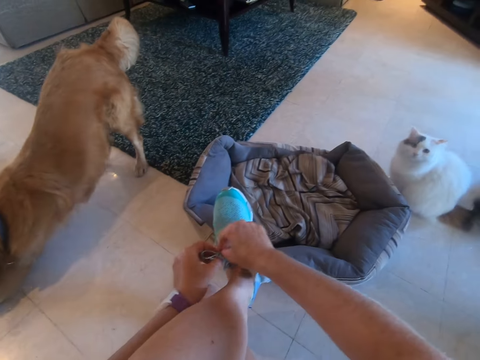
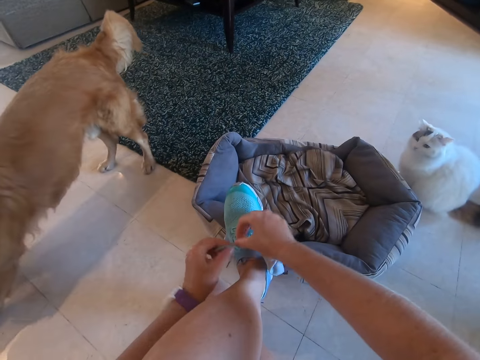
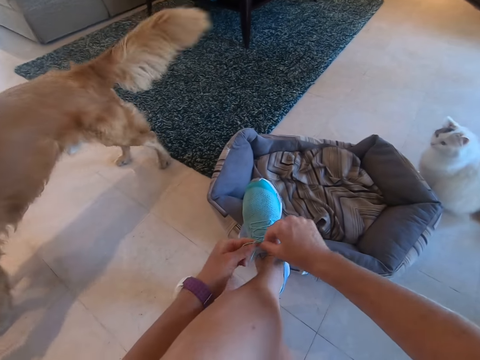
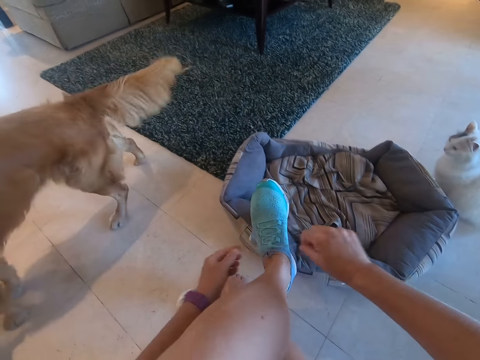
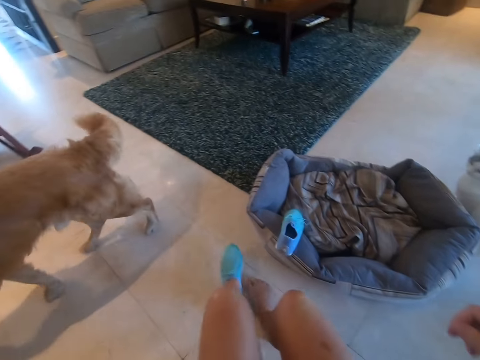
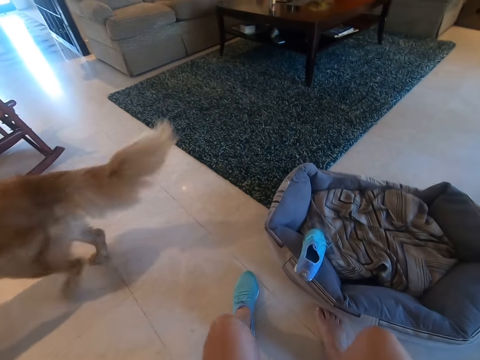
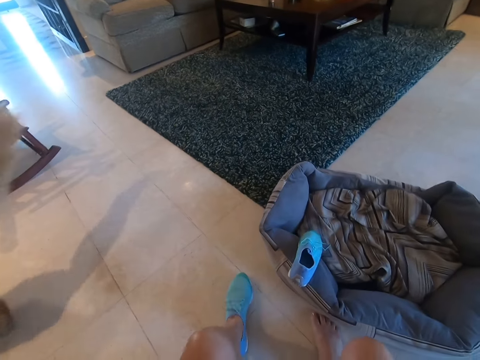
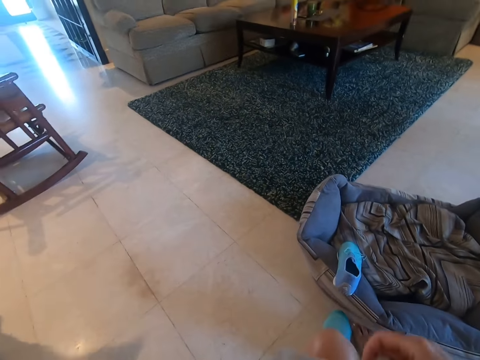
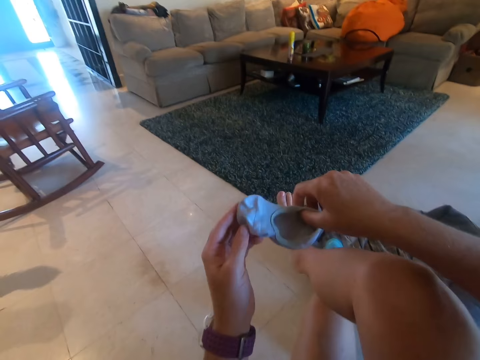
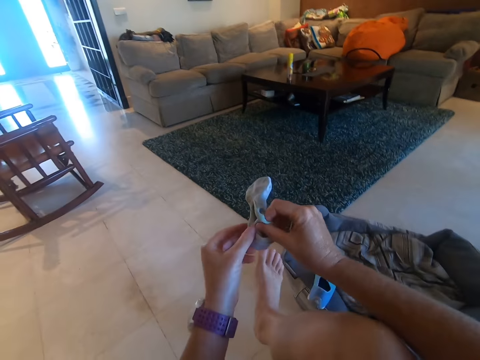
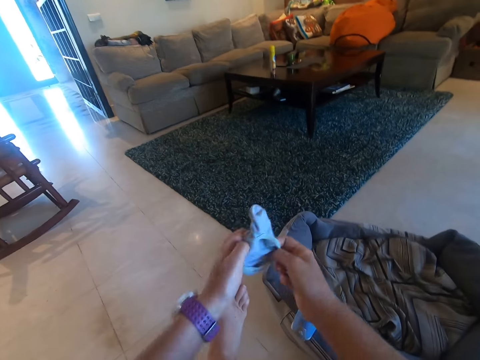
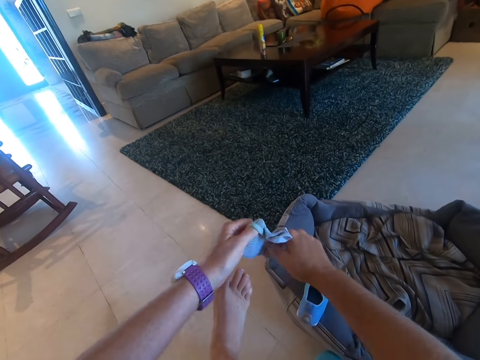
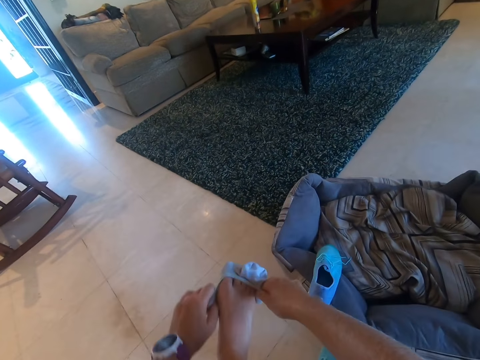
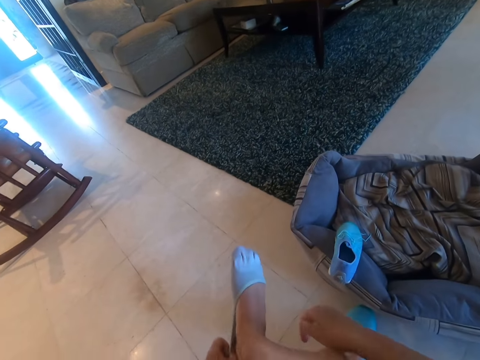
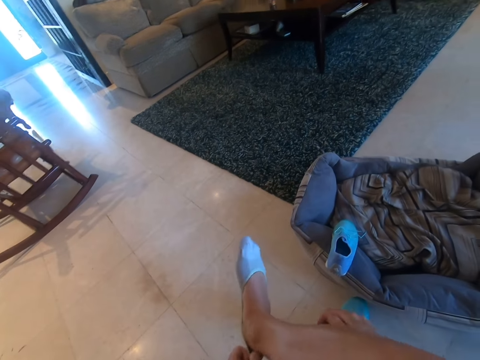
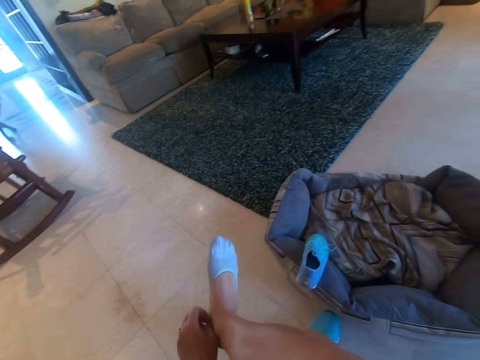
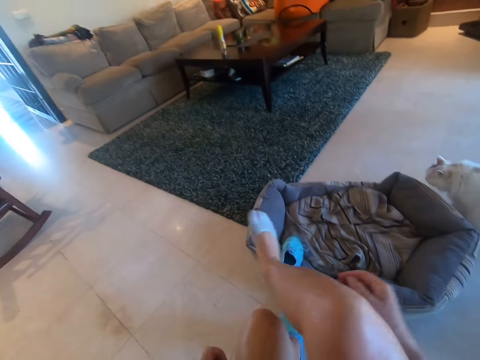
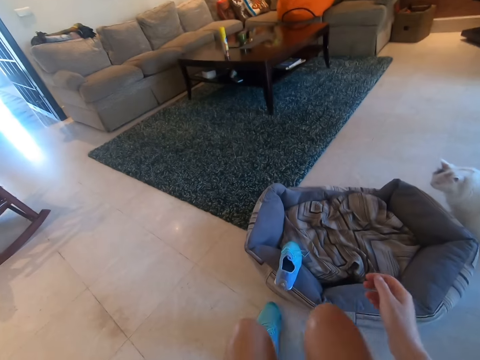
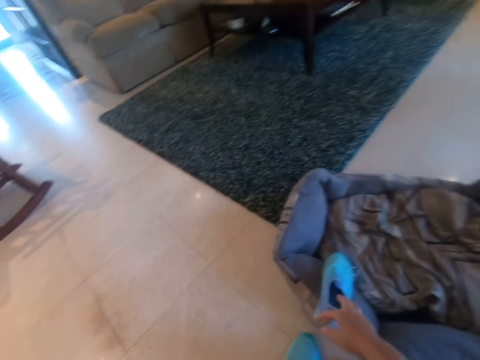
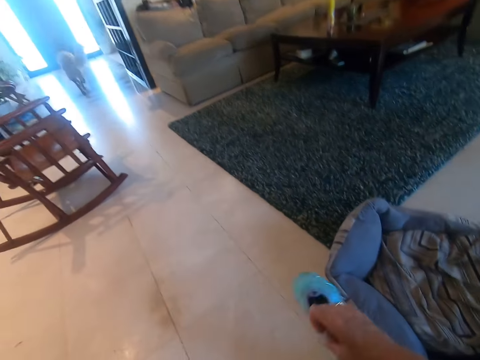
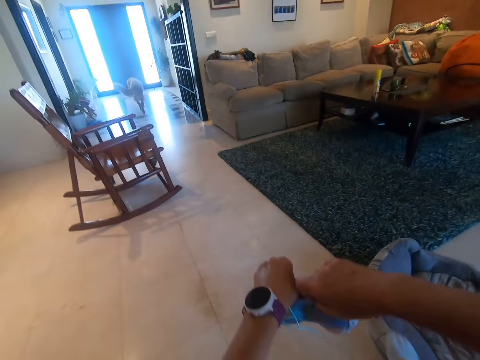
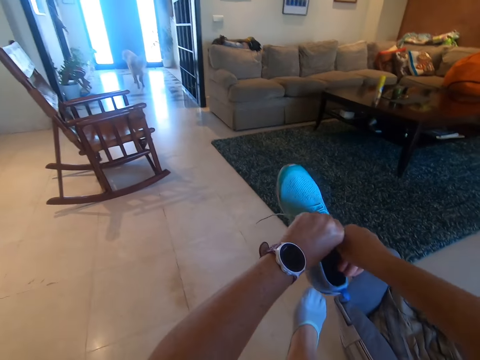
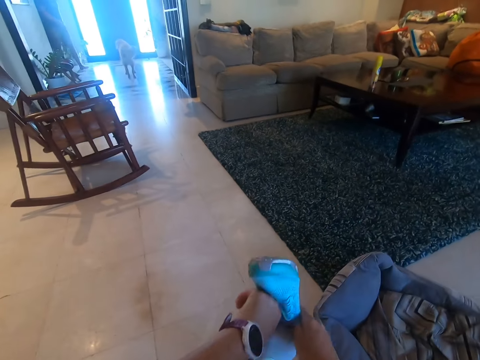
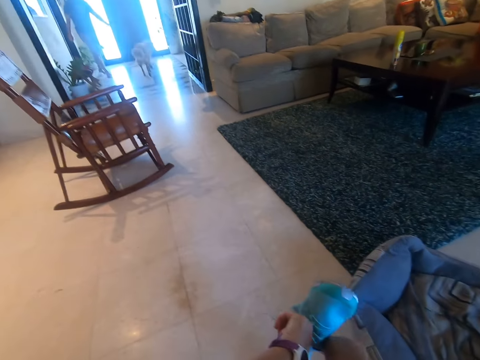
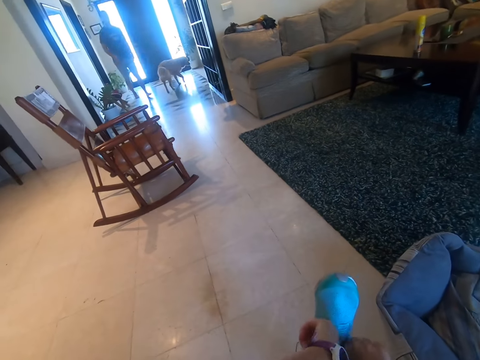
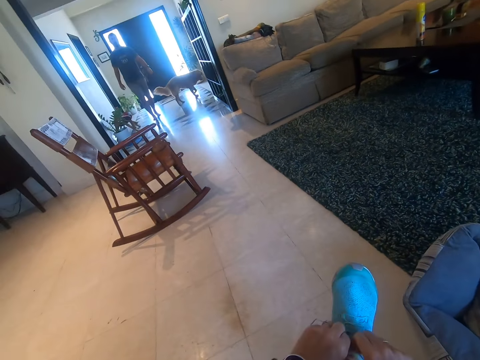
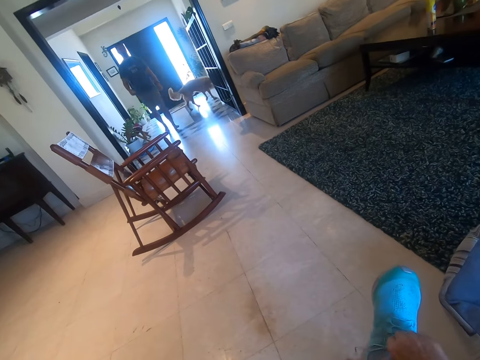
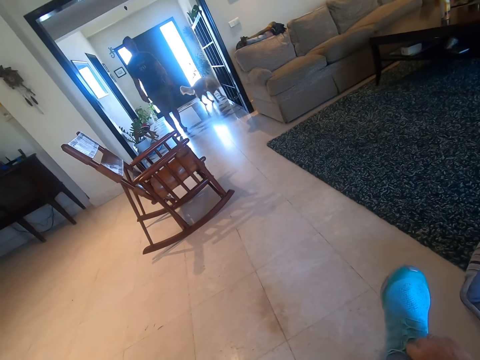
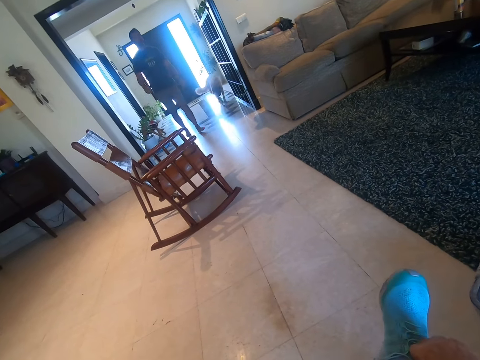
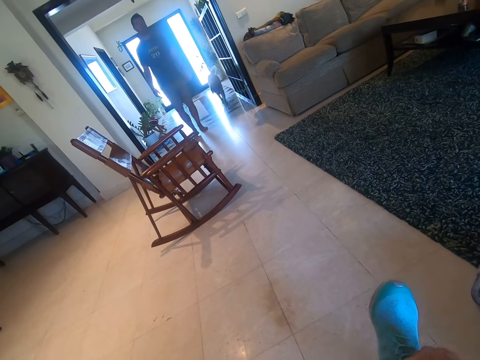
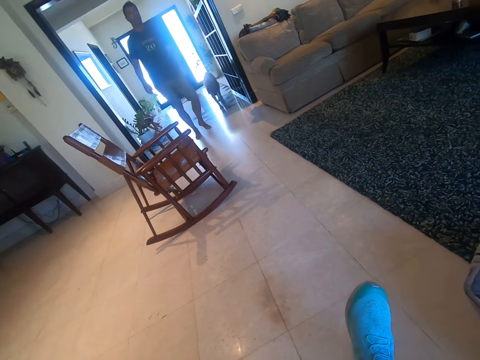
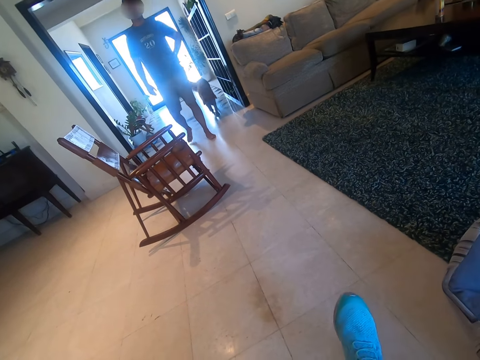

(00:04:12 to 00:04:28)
The camera wearer puts a leg on the floor. They raise the leg. They wear a sock. They put the leg on the floor. They grab the shoe from the pet bed. They wear the shoe. A man walks in the room.

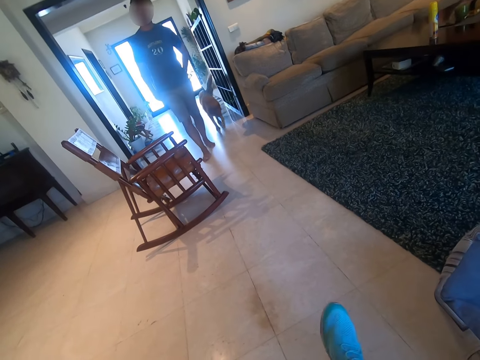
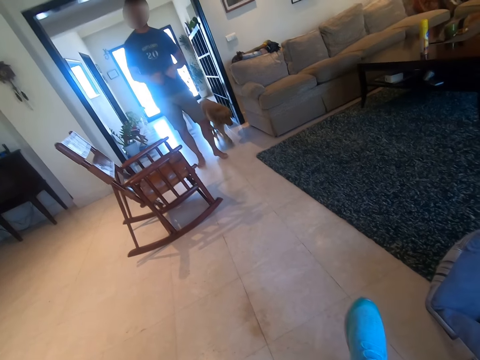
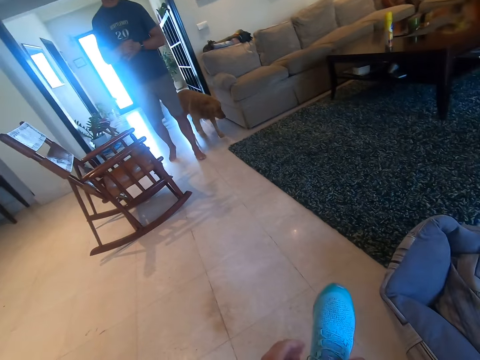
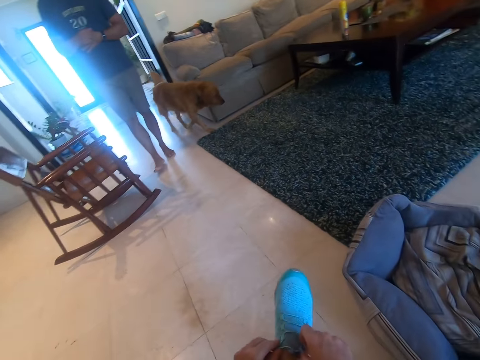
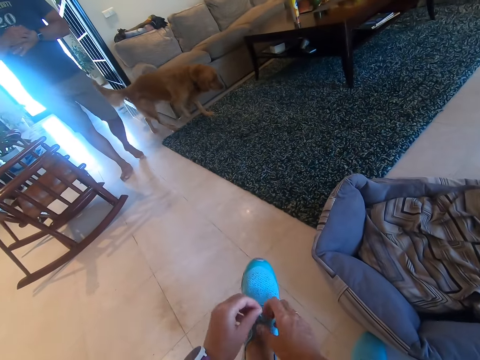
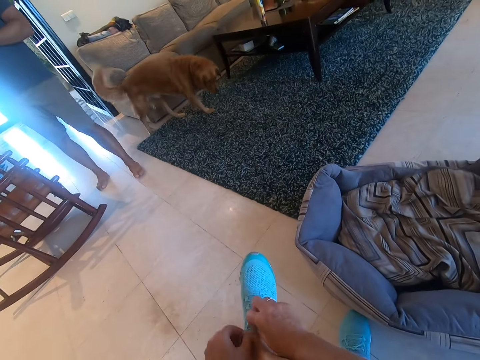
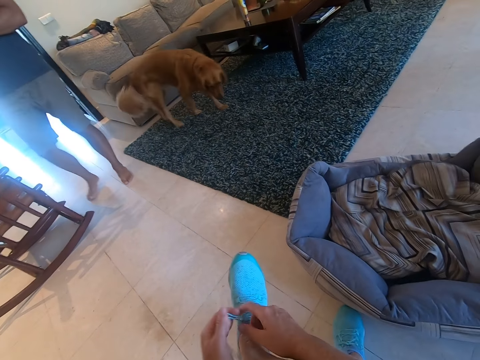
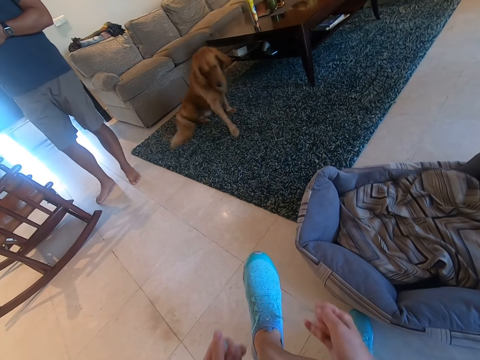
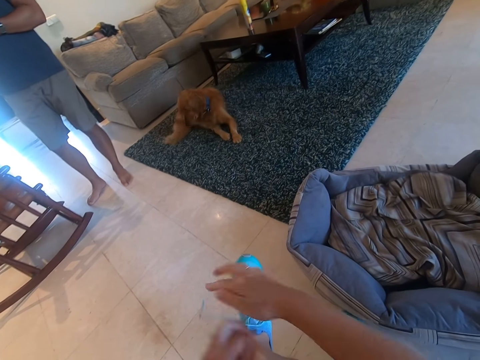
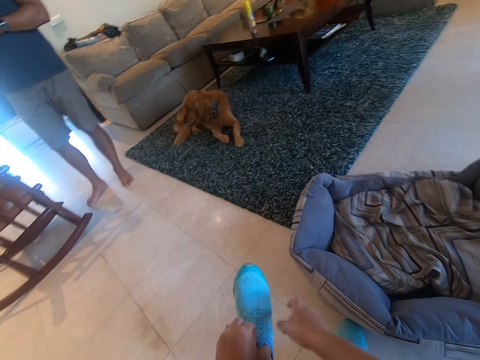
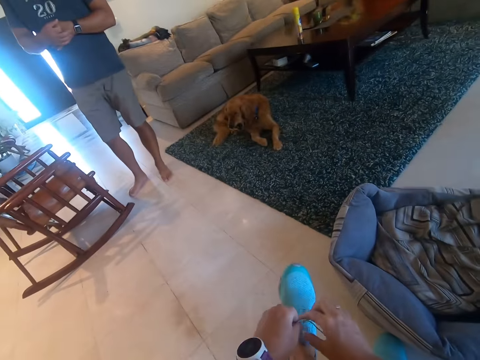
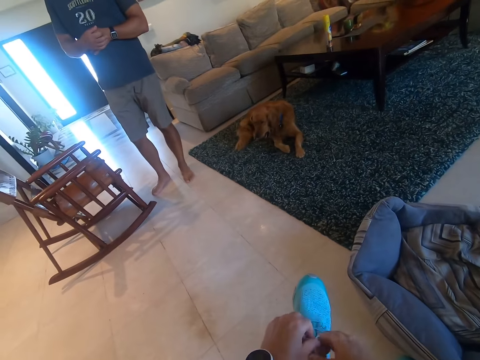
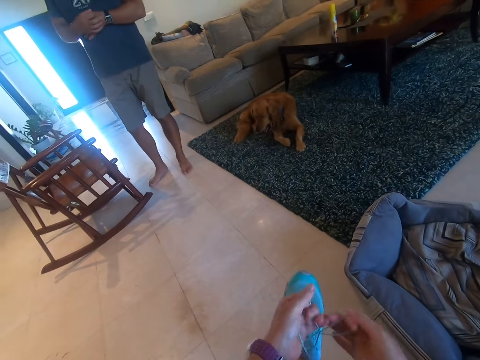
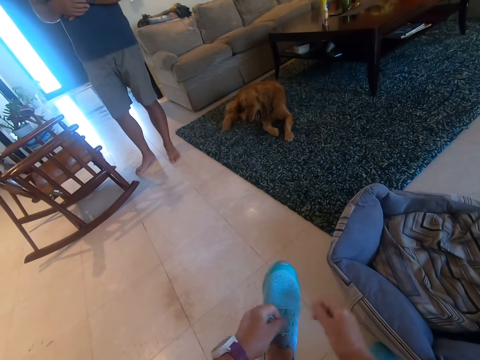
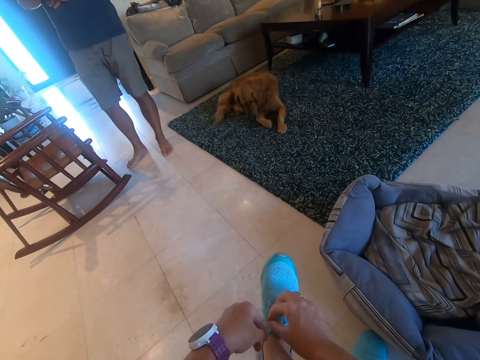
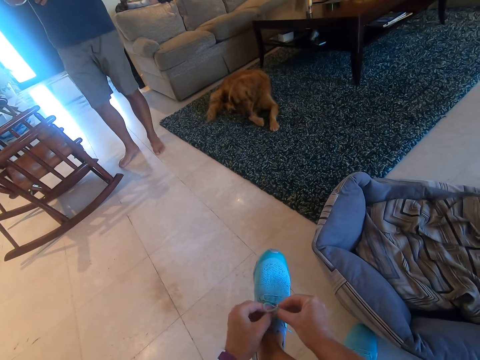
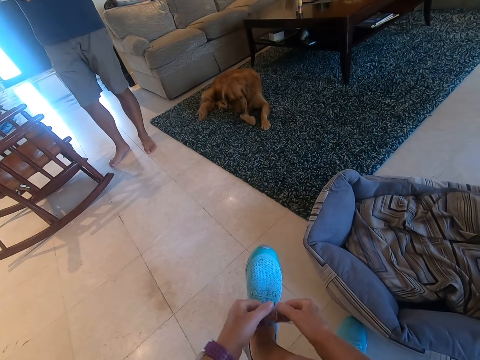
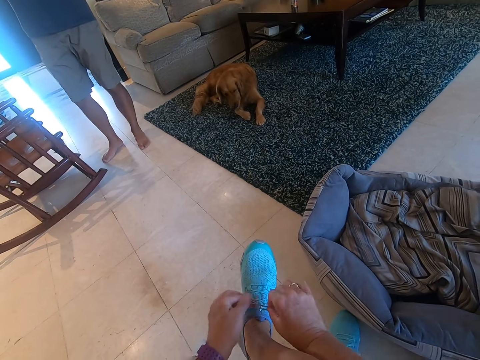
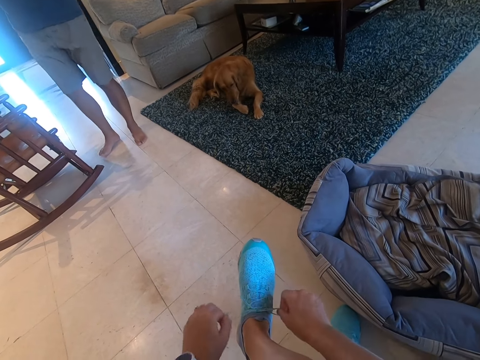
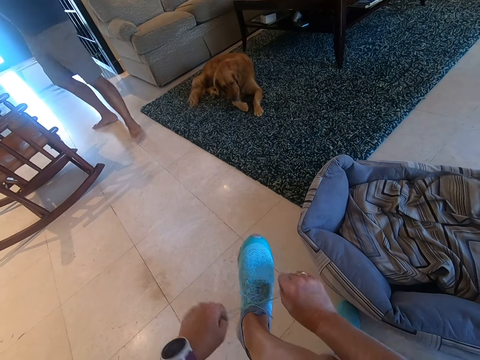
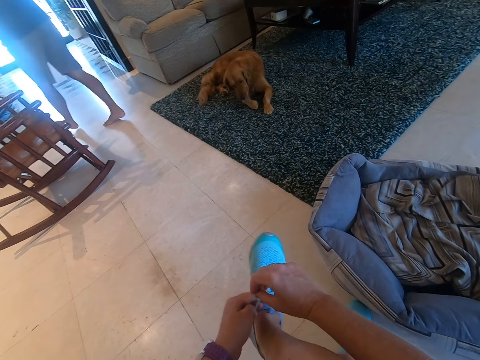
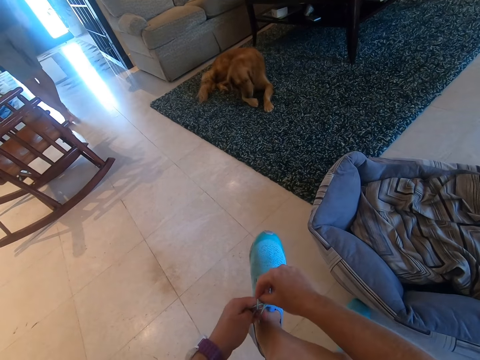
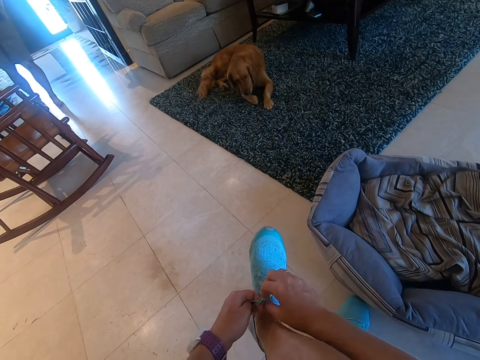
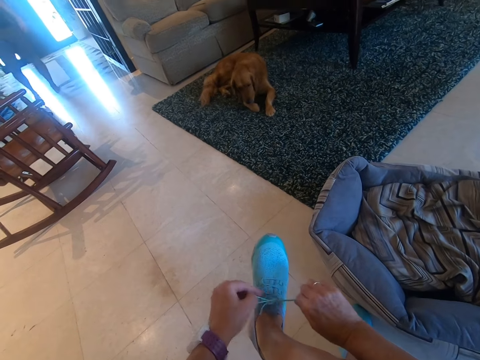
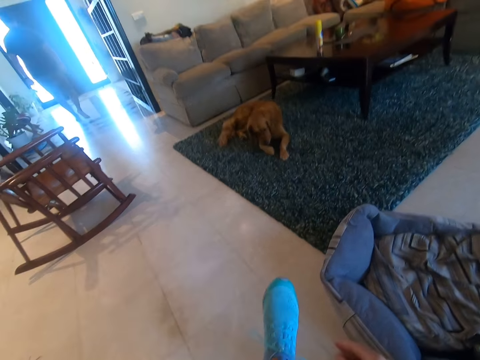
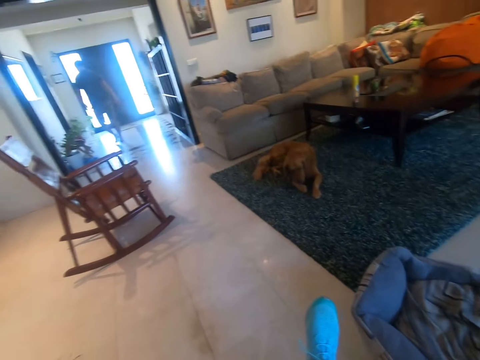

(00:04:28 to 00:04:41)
A man stands in the room. The camera wearer ties the shoe lace. The man walks in the room.
